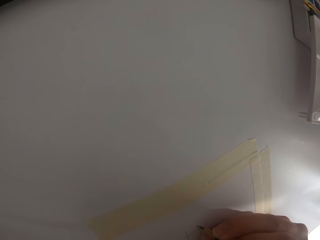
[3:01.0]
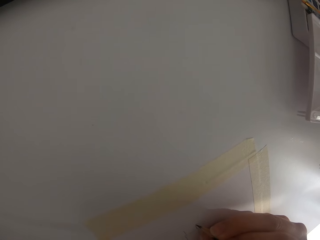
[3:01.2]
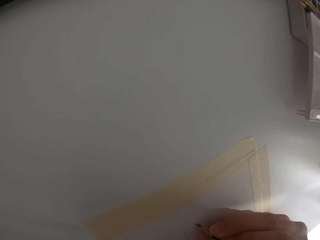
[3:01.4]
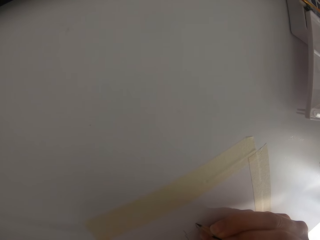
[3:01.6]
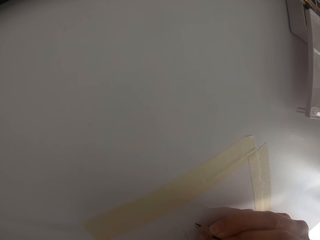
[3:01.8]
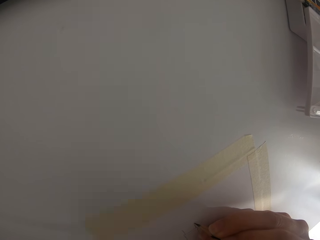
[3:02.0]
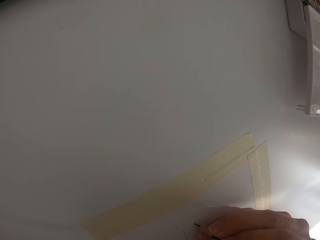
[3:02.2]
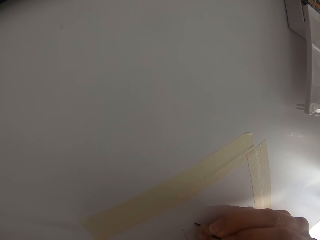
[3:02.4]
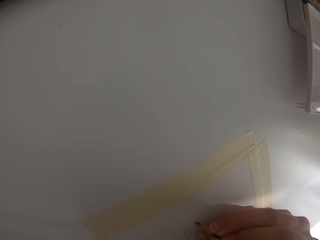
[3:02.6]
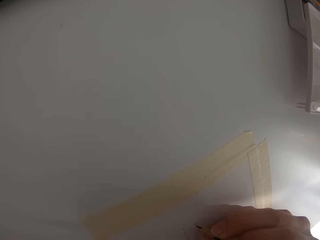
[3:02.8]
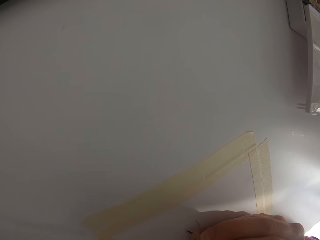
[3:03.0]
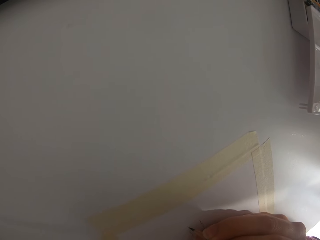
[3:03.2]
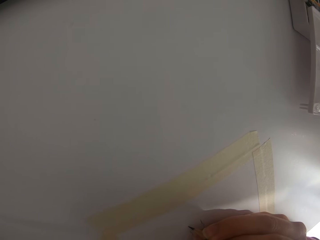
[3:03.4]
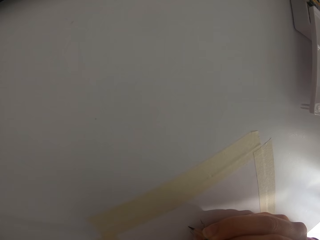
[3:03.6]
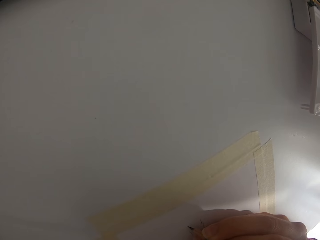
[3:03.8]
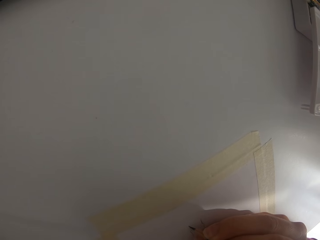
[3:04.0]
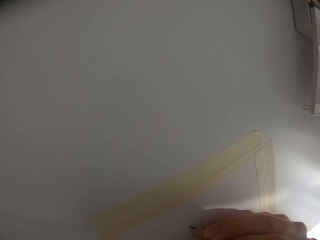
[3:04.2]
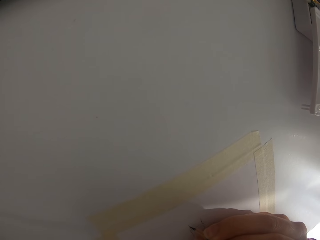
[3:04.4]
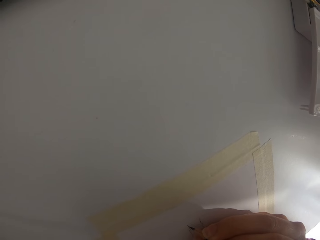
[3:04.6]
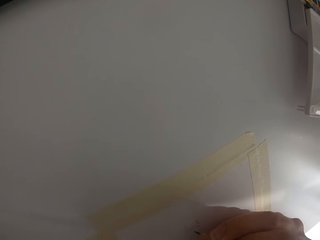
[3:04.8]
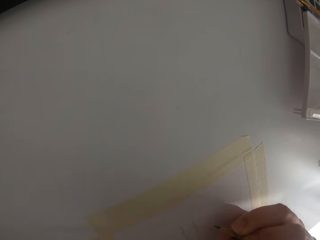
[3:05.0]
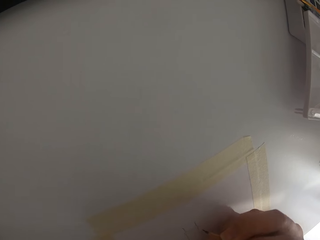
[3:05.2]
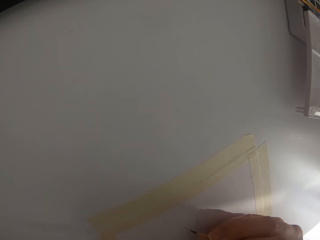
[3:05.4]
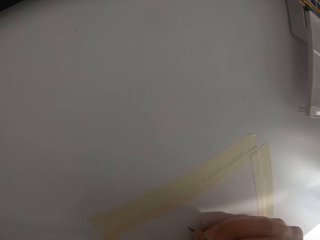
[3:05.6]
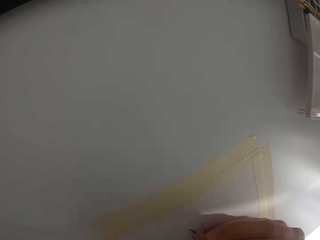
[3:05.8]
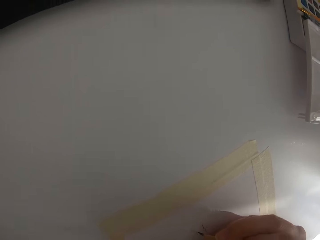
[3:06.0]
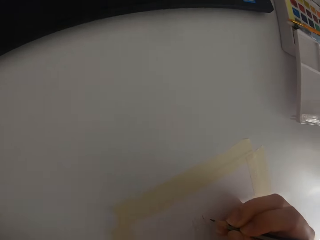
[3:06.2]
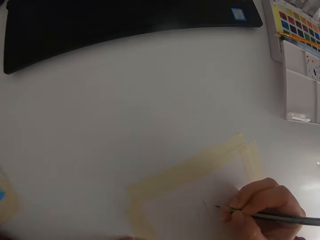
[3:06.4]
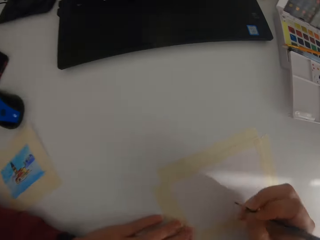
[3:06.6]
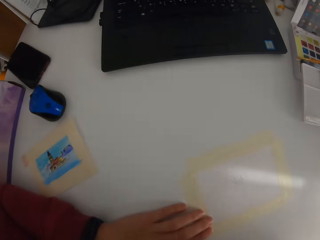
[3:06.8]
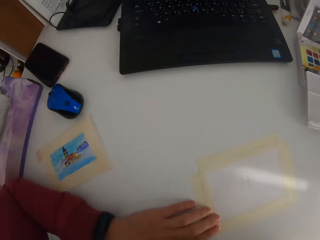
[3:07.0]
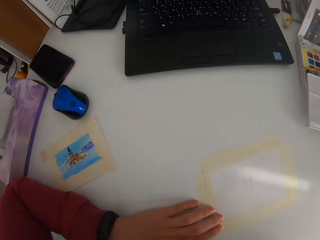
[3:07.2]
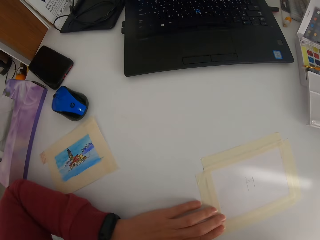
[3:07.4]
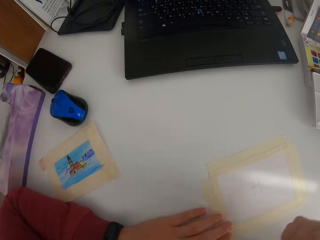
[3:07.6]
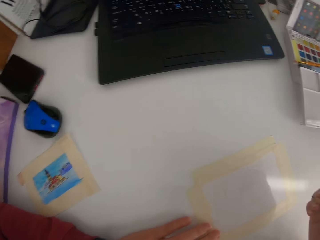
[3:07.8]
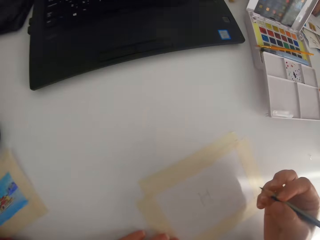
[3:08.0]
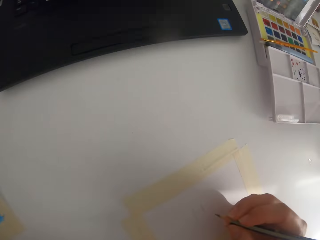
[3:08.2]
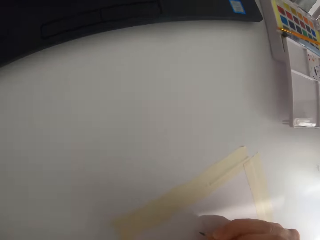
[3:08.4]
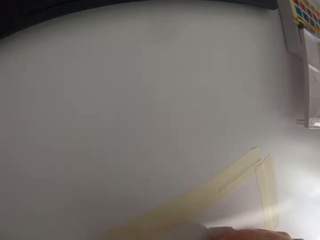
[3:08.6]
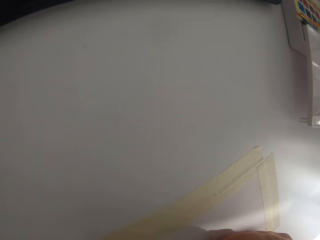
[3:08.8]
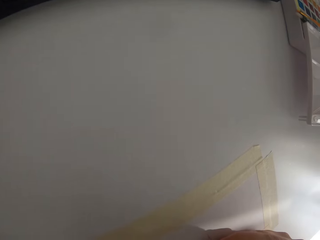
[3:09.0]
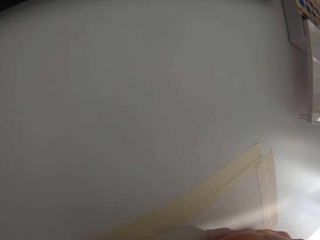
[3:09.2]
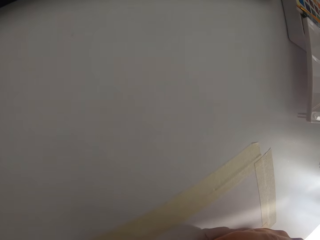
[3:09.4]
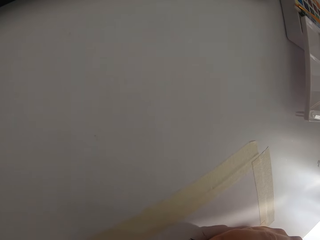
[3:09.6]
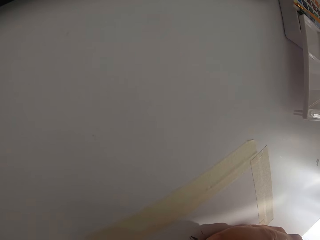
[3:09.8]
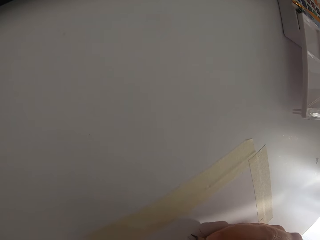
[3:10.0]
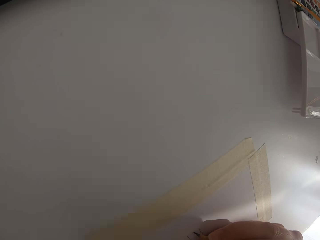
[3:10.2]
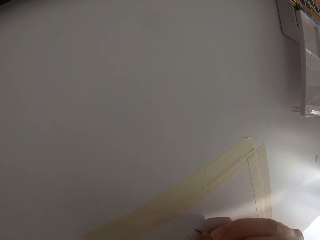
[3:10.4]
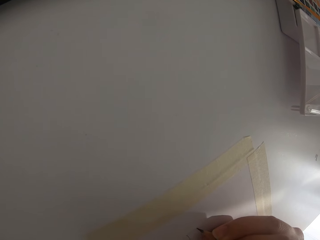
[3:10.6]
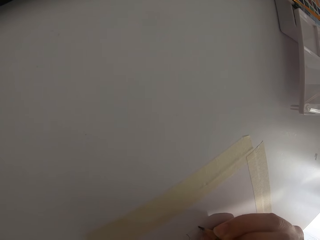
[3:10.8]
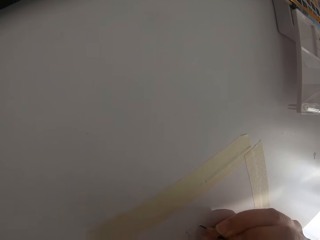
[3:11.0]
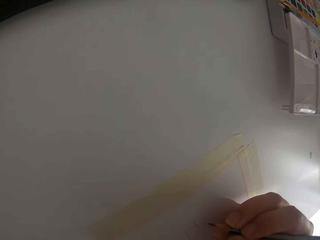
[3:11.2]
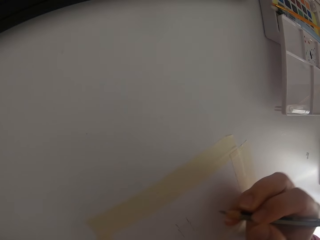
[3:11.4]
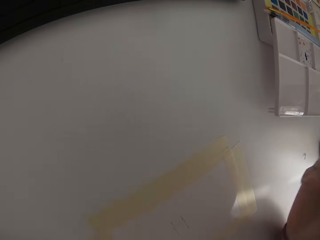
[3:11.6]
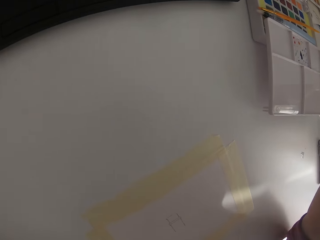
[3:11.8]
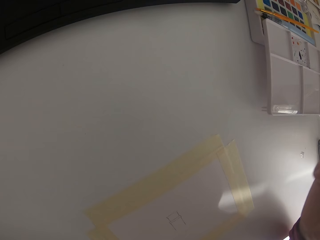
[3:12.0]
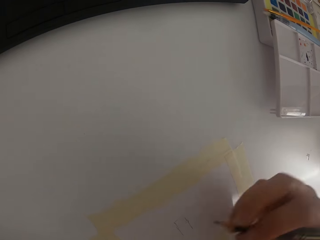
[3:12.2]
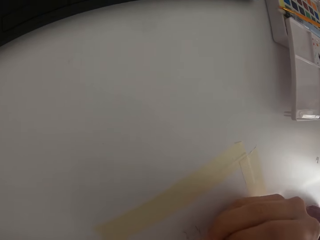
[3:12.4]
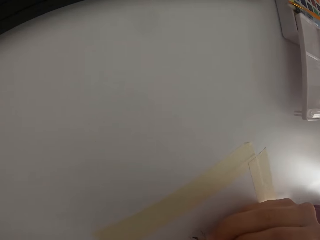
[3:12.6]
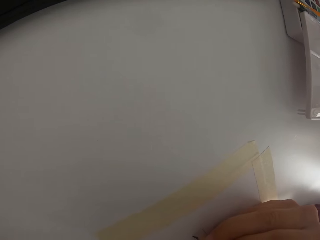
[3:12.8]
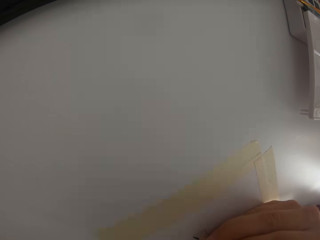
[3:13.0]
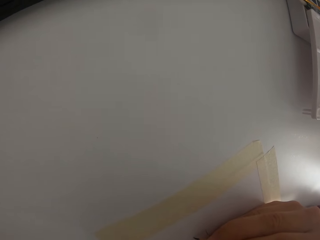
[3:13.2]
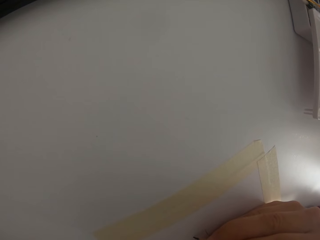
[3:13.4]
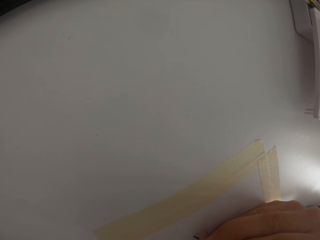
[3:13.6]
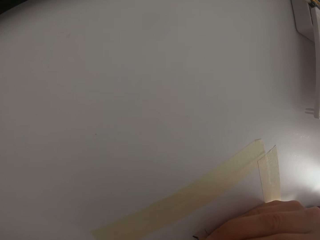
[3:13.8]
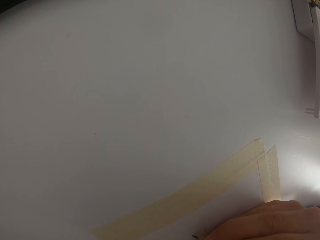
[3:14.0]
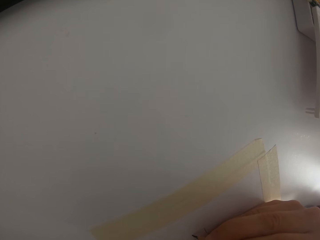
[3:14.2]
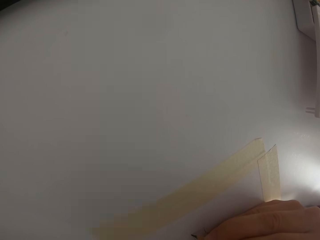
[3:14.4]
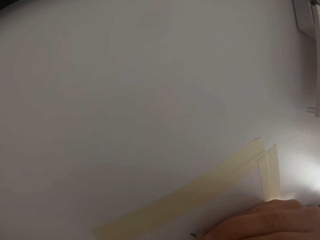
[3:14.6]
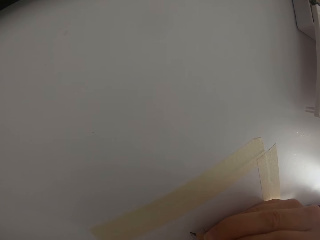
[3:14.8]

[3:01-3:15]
The camera wearer draws on the paper. They check the drawing. They draw on the paper with a pencil.

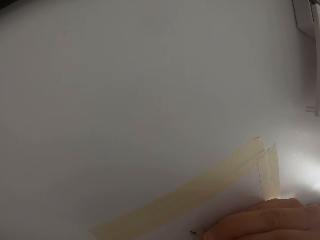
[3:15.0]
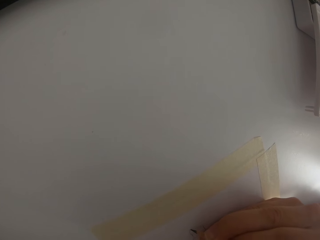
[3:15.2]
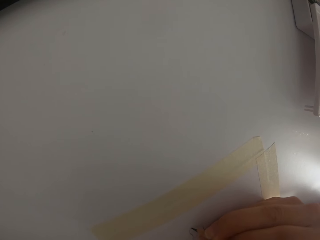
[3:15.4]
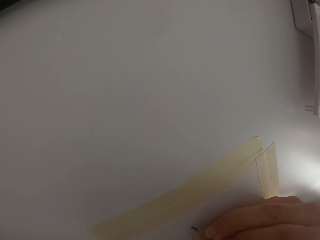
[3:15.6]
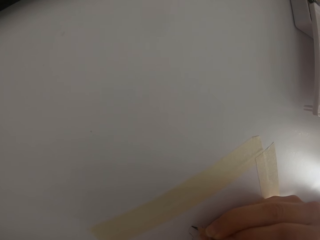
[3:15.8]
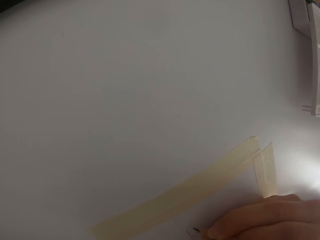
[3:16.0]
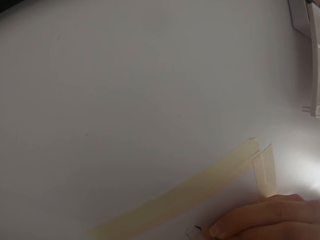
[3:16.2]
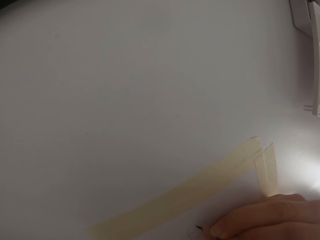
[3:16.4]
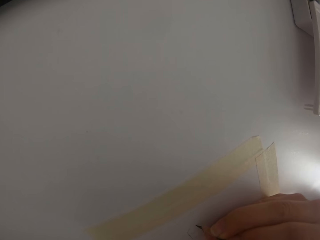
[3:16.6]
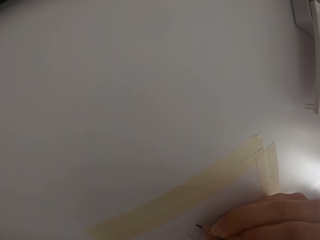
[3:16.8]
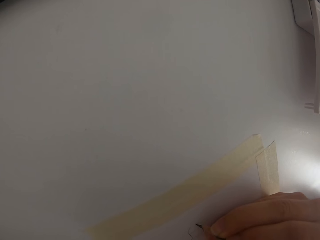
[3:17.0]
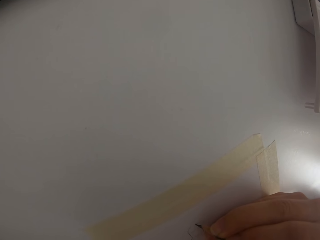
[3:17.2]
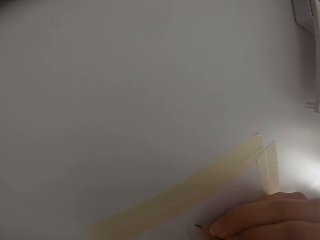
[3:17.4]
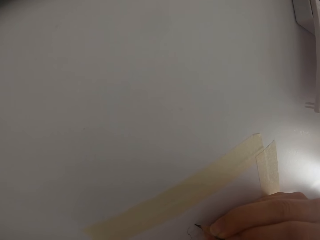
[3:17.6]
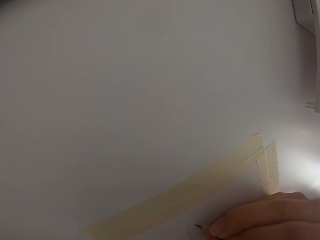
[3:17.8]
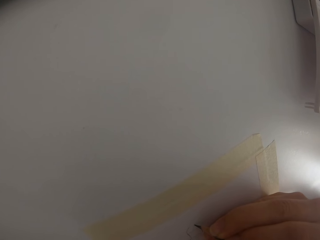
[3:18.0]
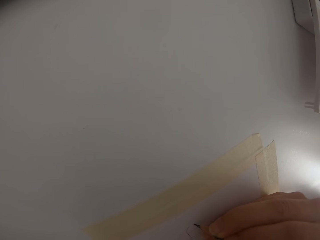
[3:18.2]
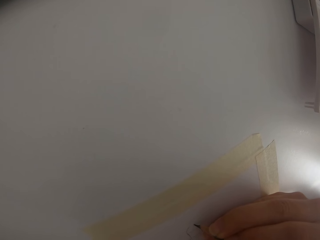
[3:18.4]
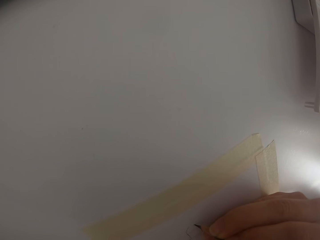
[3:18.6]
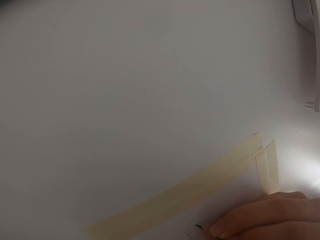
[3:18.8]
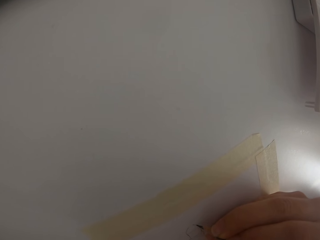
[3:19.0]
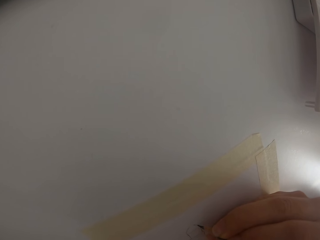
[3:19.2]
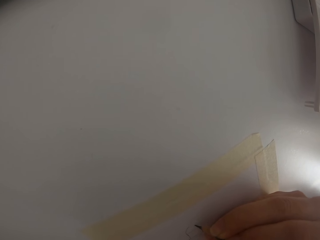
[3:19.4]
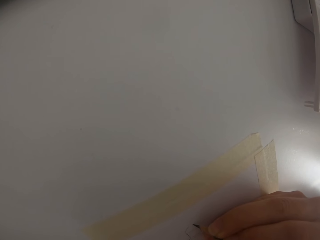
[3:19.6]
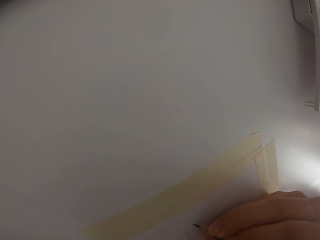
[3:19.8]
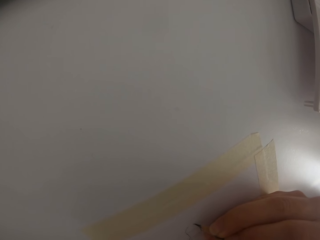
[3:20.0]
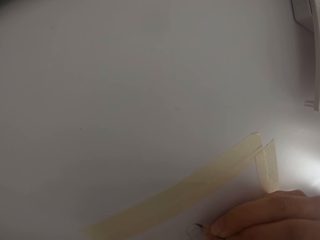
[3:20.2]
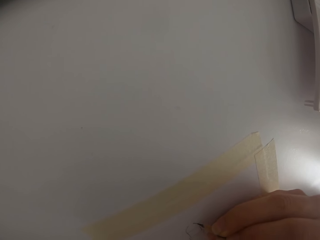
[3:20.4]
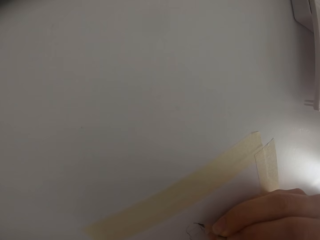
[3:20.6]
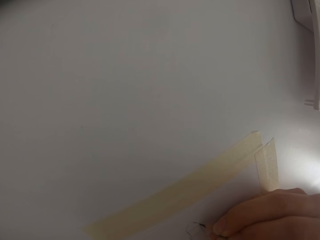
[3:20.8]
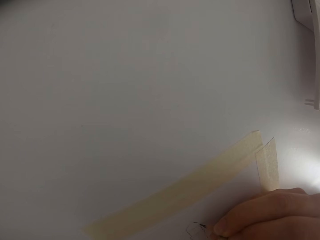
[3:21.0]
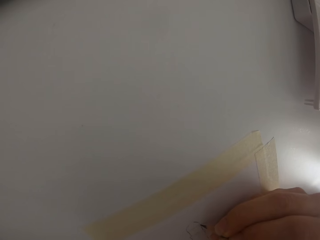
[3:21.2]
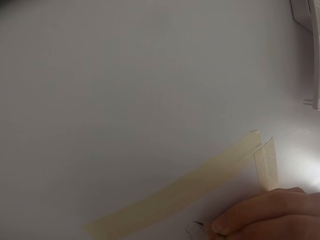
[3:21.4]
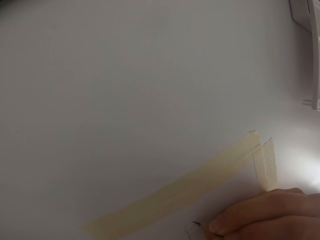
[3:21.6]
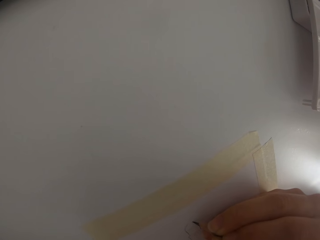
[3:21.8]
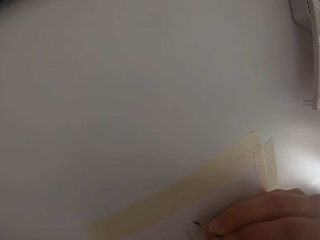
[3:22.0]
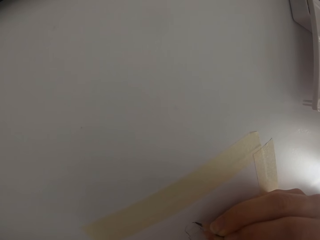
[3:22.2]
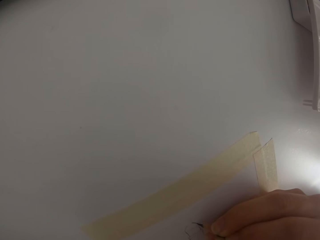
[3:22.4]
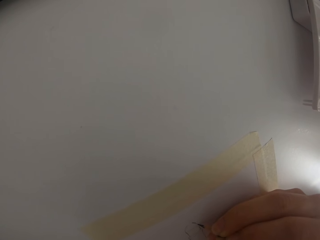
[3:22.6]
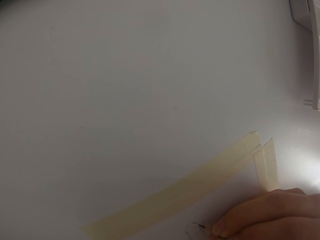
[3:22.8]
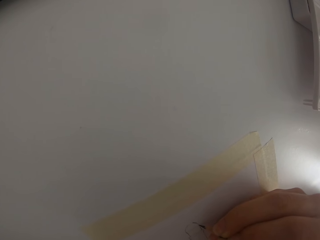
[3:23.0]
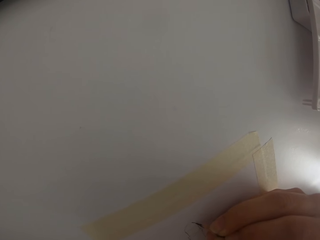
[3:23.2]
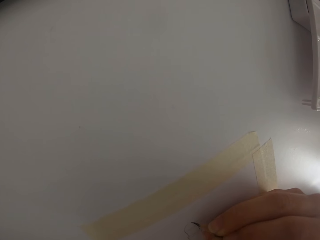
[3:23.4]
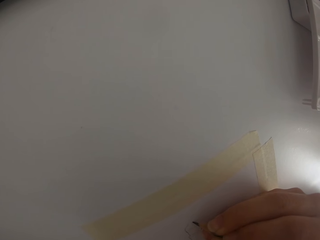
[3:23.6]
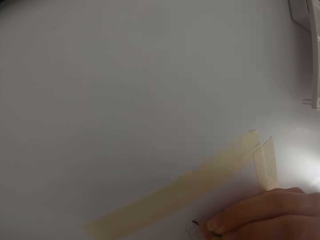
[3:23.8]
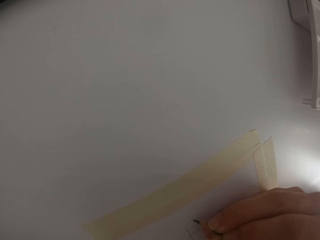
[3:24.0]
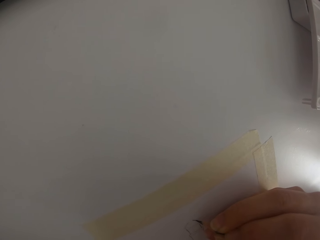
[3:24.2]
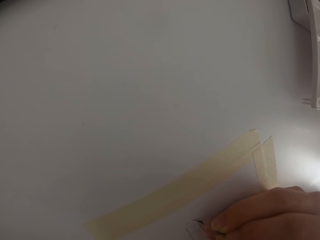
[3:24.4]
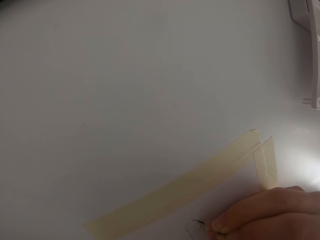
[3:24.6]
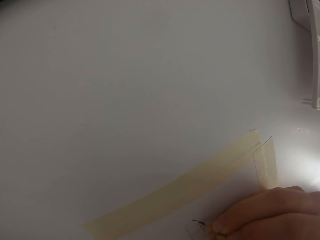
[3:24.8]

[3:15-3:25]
The camera wearer draws on the paper. They draw on the paper again.
